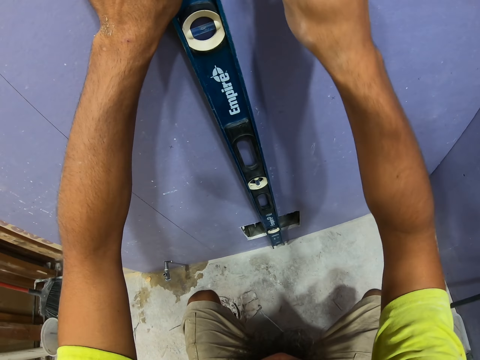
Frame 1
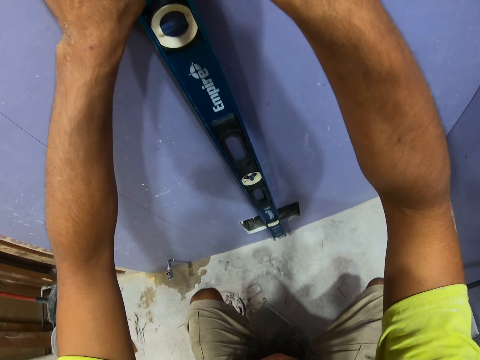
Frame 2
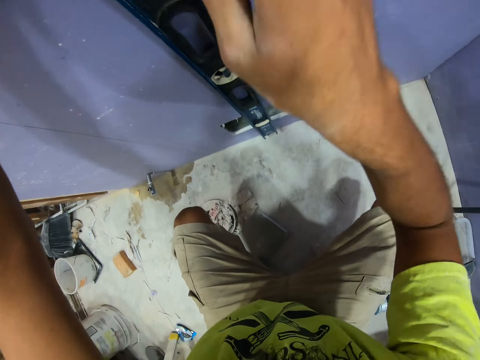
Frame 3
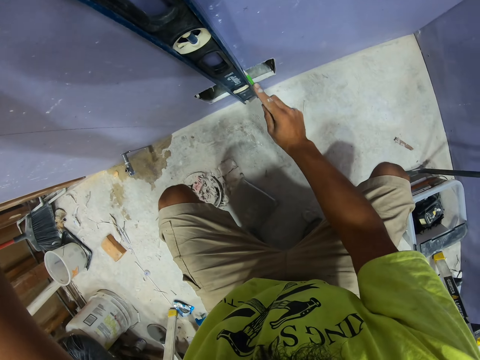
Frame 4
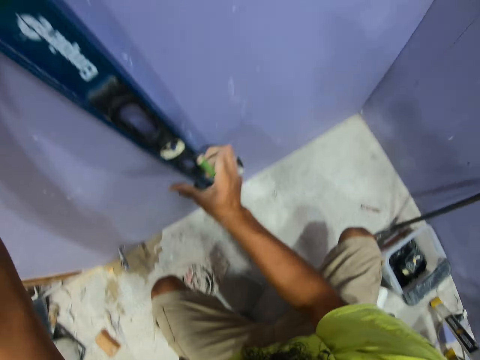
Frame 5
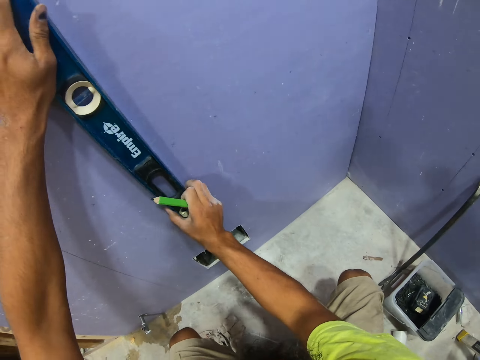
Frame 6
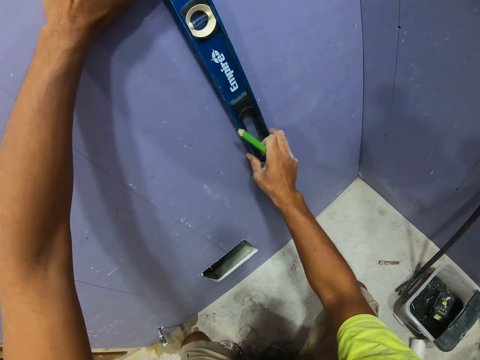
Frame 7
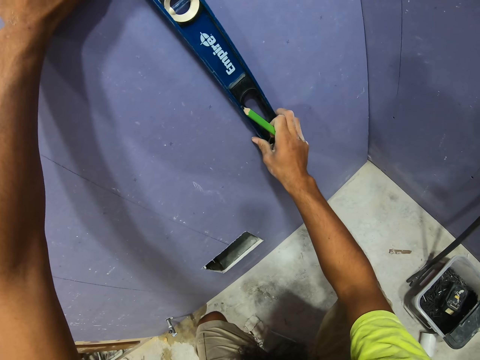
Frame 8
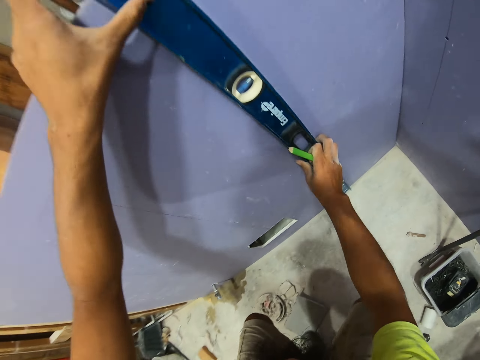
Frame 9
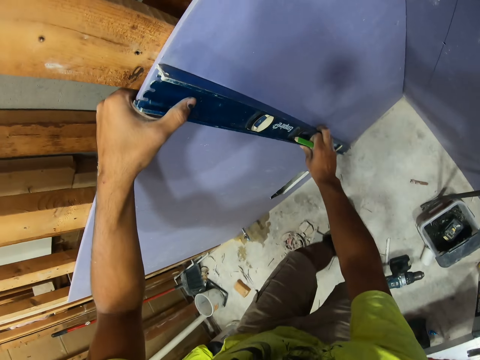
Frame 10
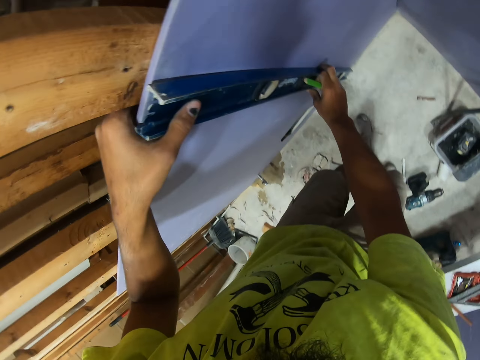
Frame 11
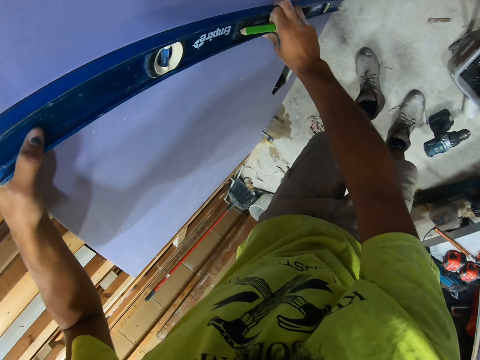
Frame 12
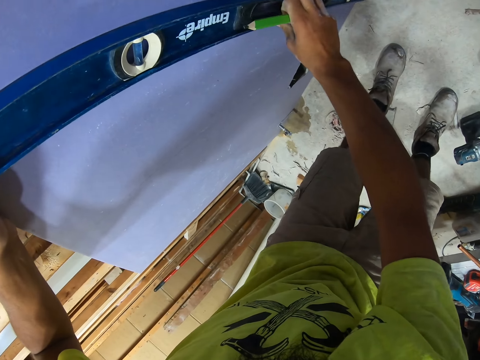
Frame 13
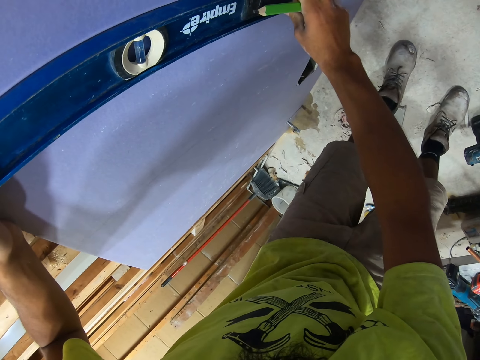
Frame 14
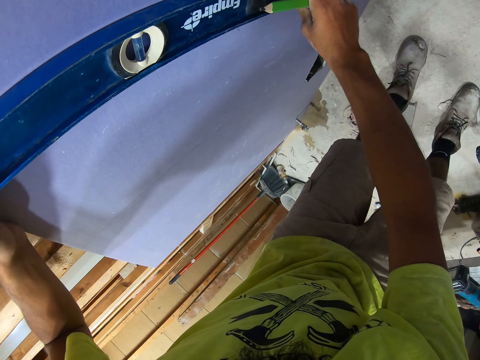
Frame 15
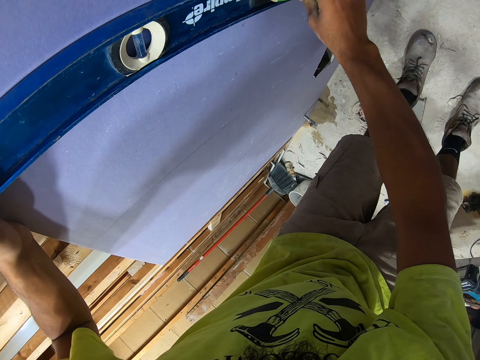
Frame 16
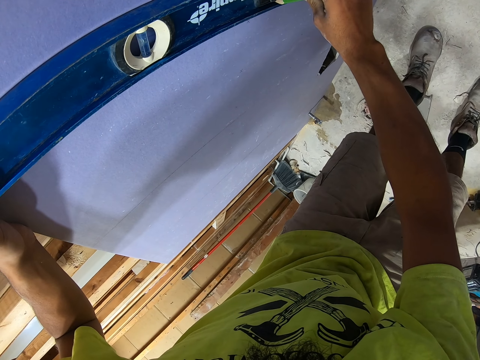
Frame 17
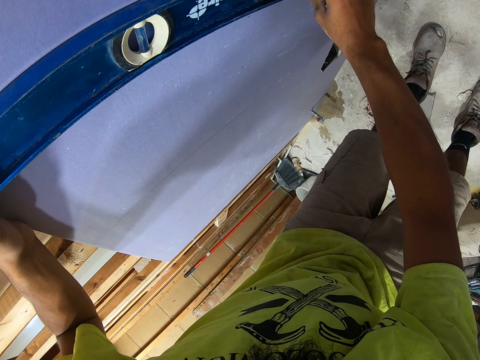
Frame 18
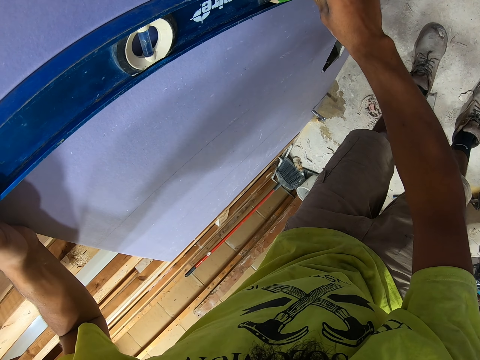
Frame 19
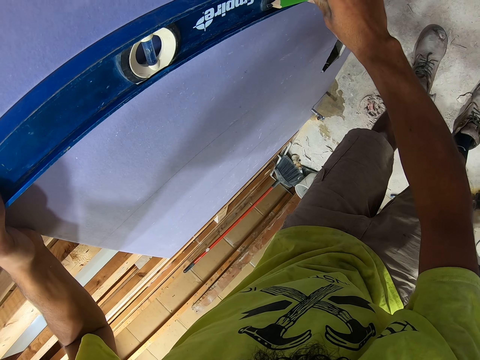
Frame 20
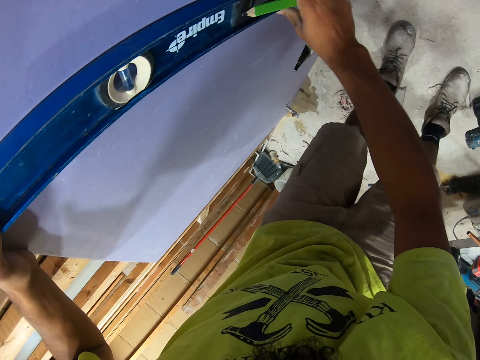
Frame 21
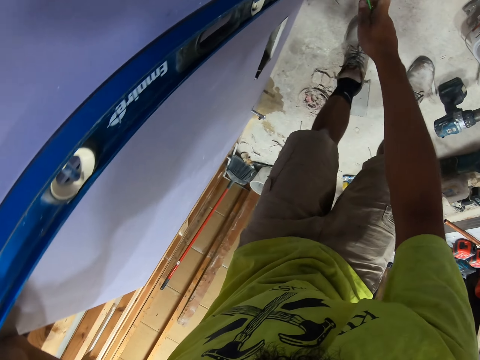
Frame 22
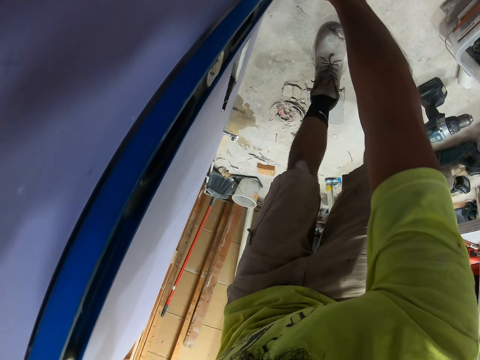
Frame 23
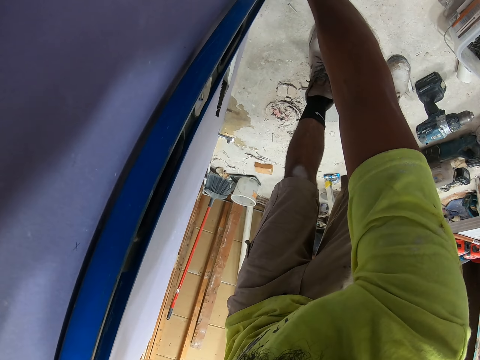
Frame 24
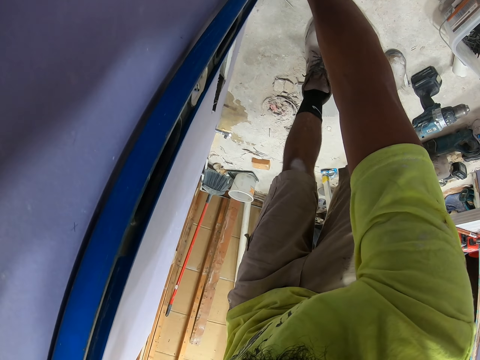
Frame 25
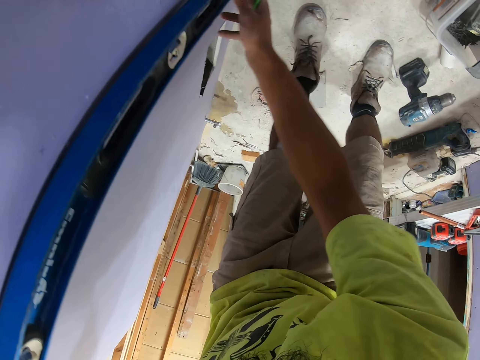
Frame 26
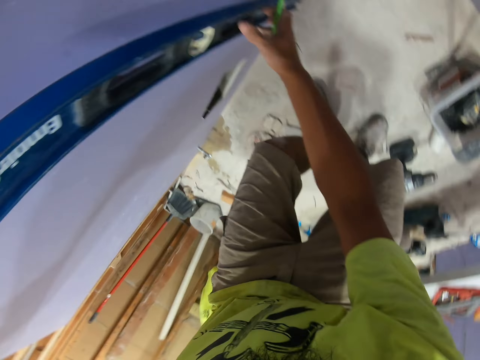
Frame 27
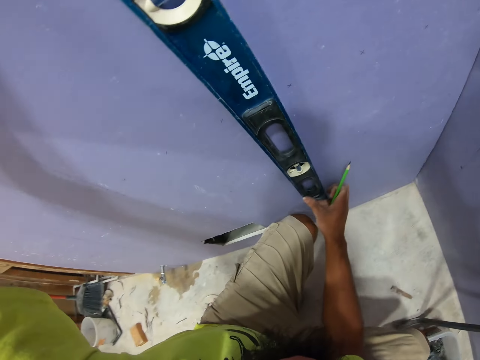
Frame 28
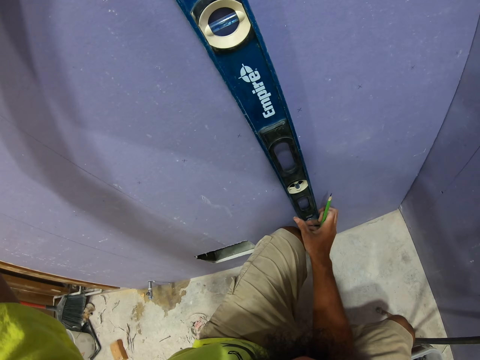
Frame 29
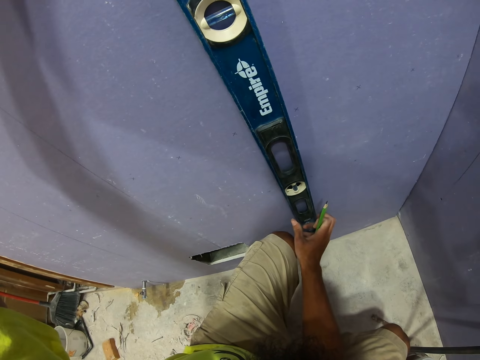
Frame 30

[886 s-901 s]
The camera wearer swings the right hand. They mark the wall using a pencil. They move the level tool on the wall. They step on the floor. They move the level tool on the wall. They swing the right hand. They stare at the level tool.

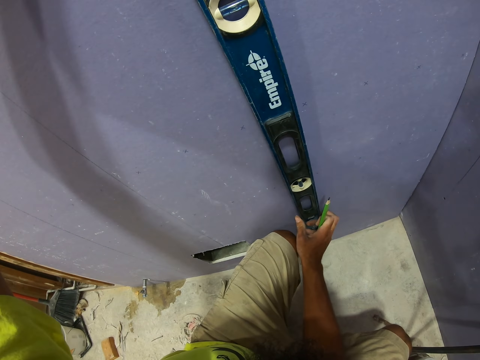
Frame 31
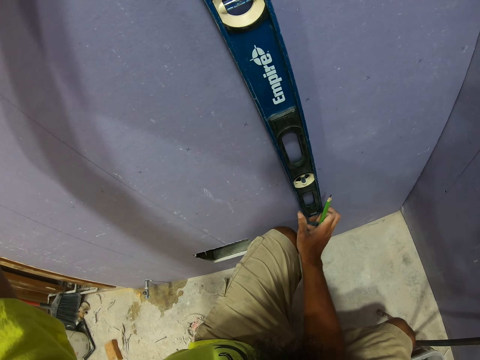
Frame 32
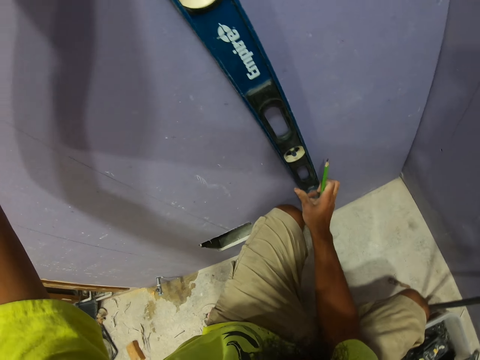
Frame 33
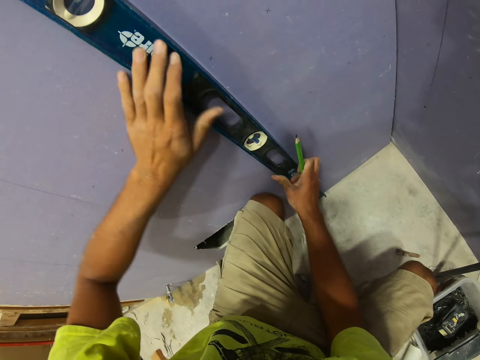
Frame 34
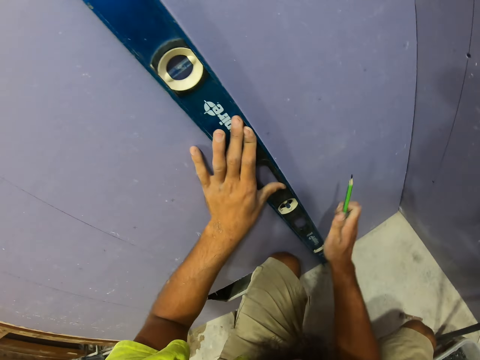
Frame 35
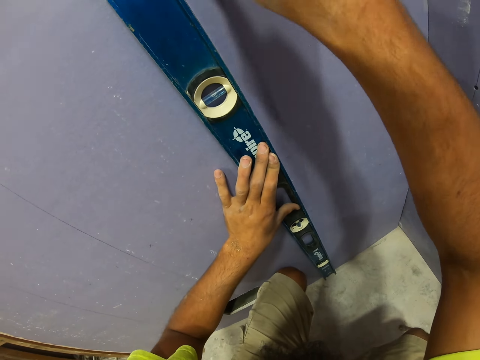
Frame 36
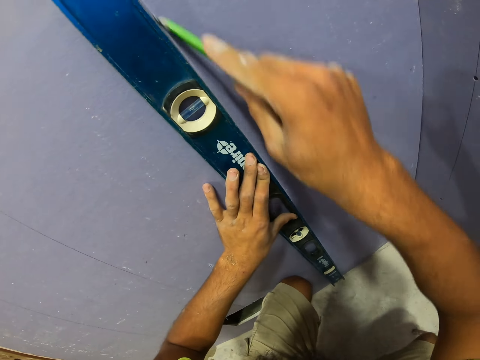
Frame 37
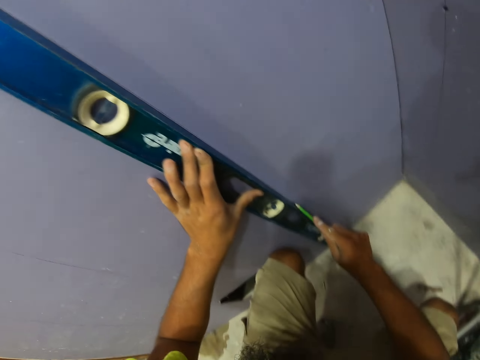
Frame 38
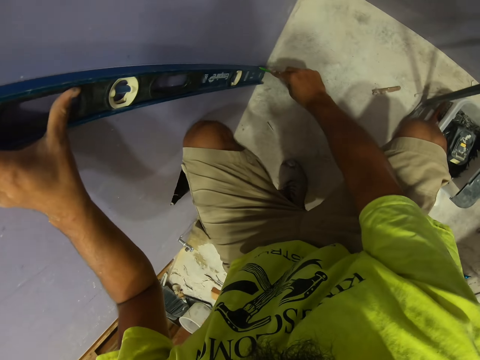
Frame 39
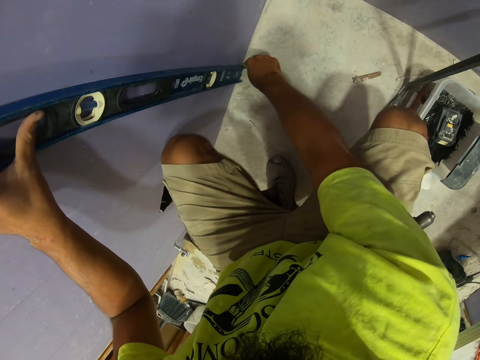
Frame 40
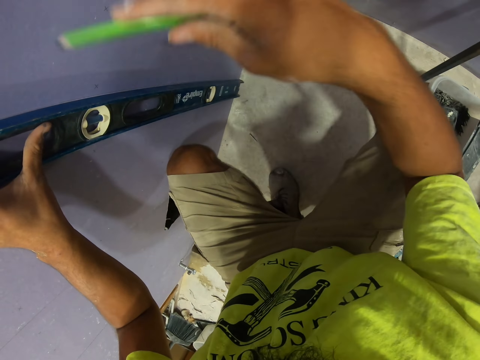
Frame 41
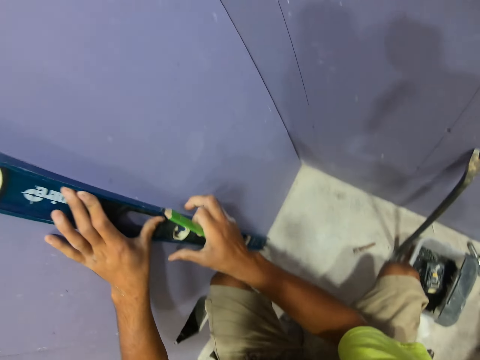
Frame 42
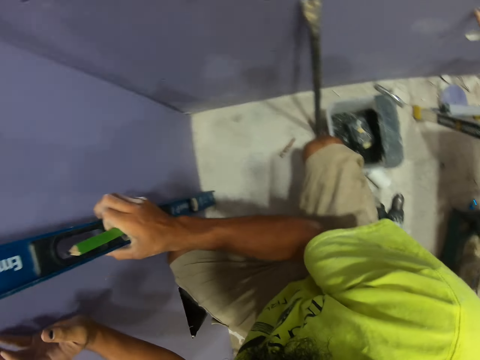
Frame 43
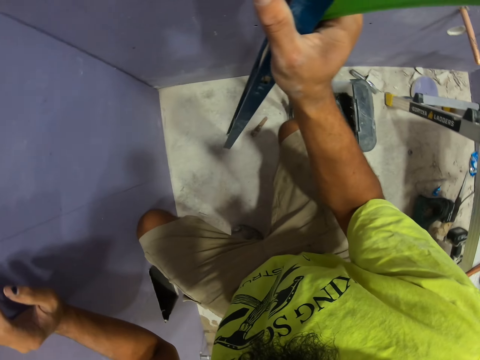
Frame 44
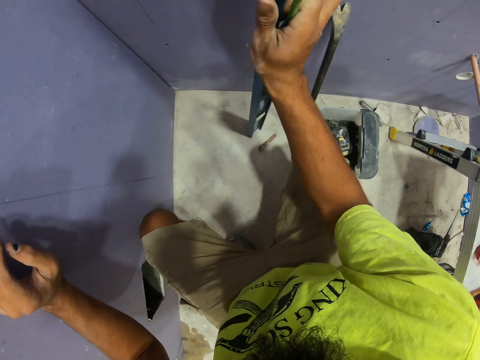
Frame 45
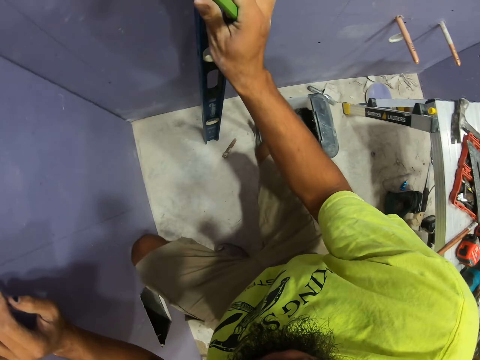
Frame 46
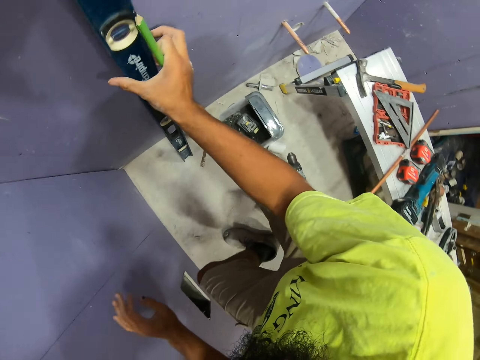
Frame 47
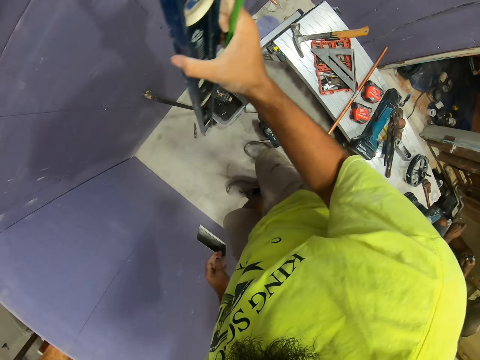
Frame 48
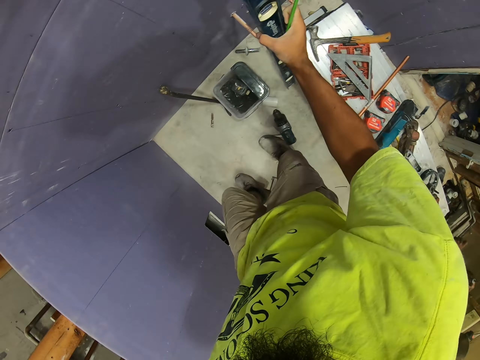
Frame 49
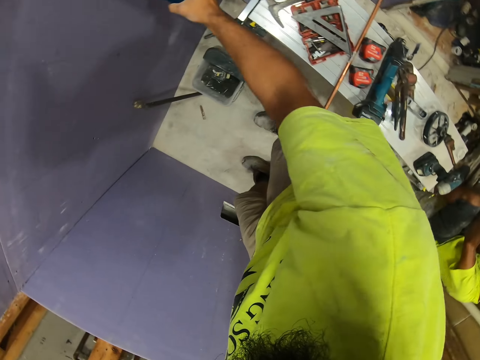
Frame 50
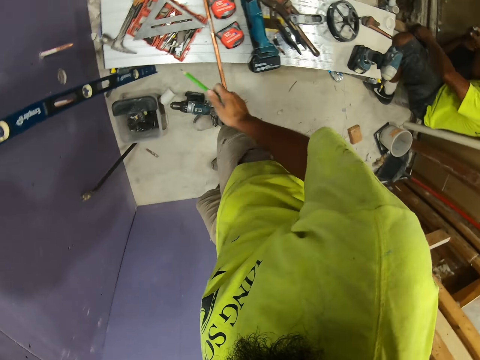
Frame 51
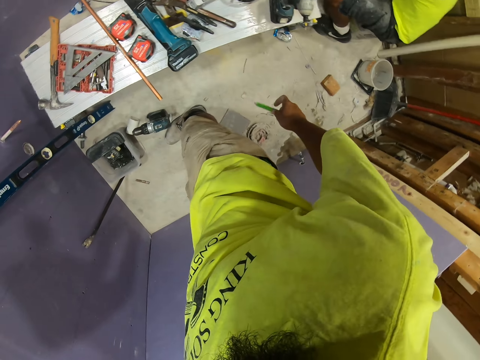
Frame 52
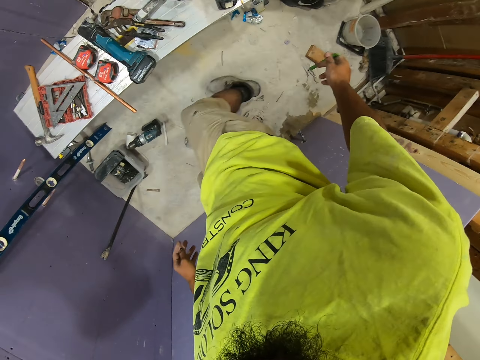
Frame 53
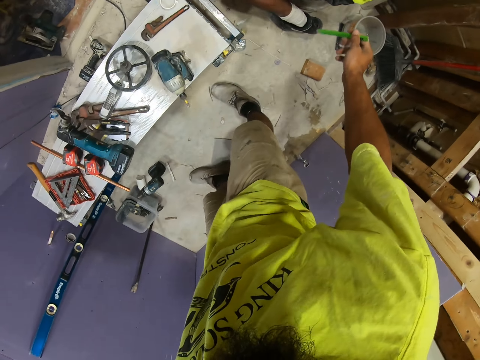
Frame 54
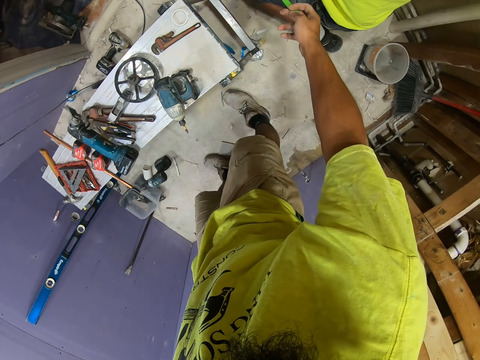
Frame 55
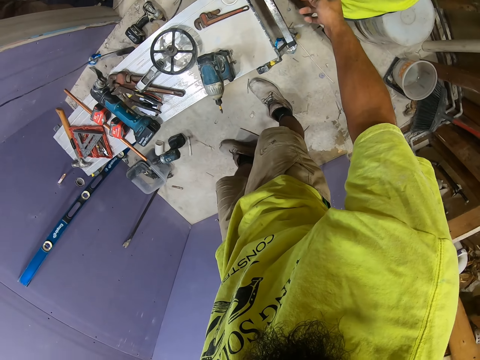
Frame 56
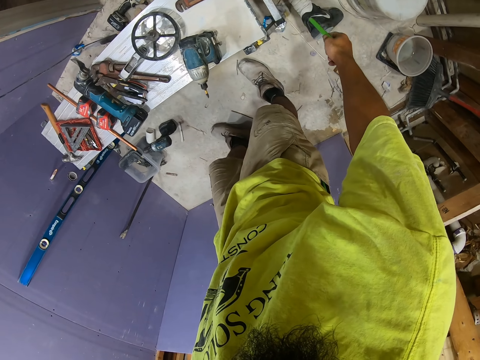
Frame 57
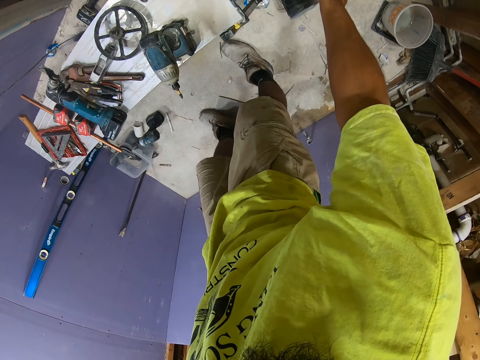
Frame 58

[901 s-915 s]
The camera wearer moves the left hand on the level tool or ruler. They swing the right hand. They mark the wall using a pencil. They swing the right hand. They put the ruler away. They drop the level tool on the ground. They swing the right hand. A man picks up something.
